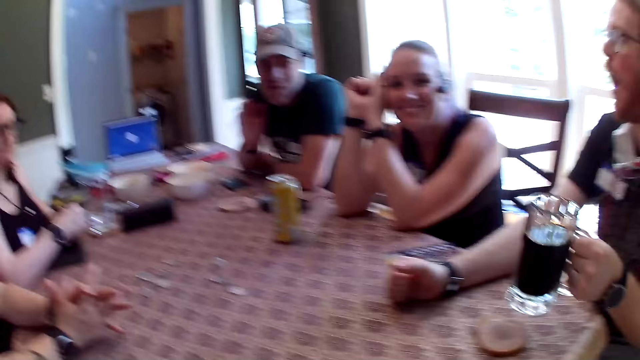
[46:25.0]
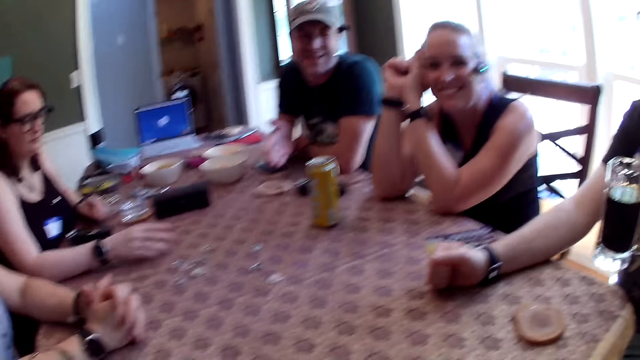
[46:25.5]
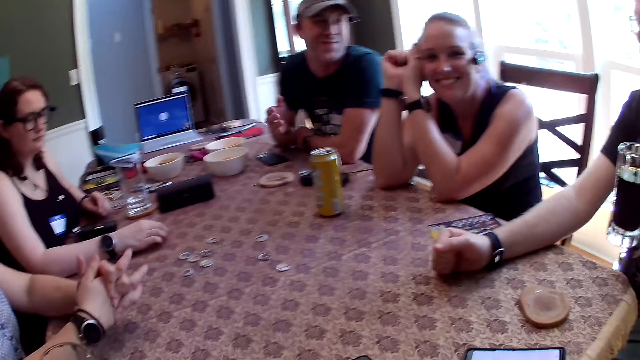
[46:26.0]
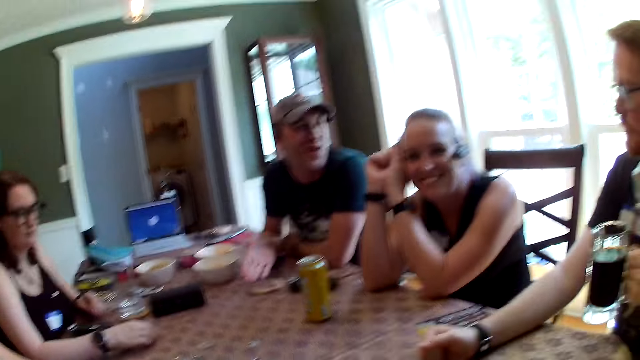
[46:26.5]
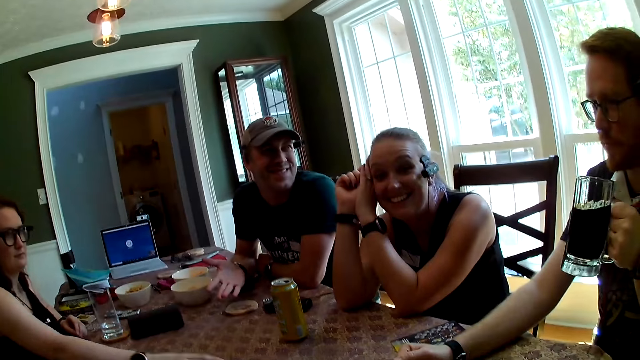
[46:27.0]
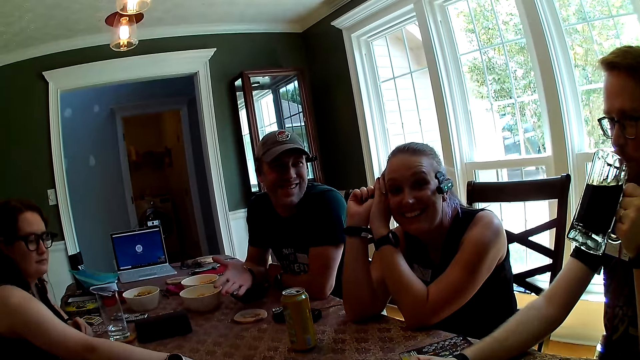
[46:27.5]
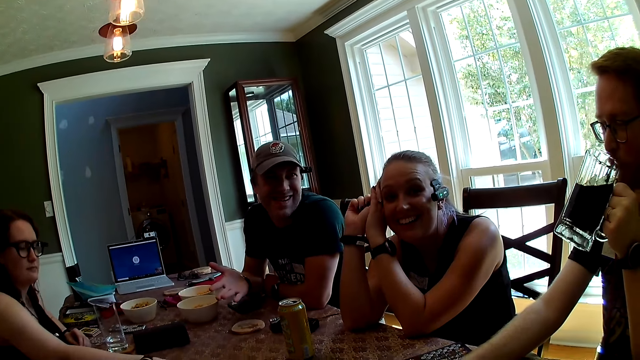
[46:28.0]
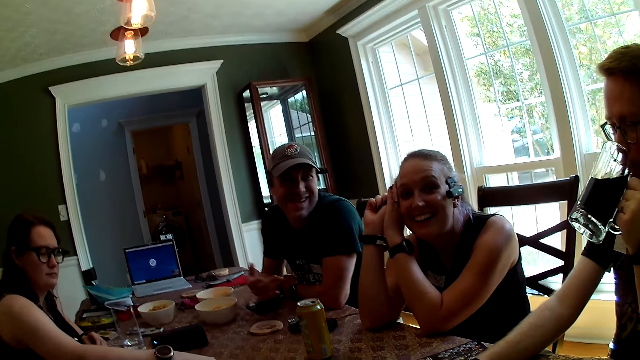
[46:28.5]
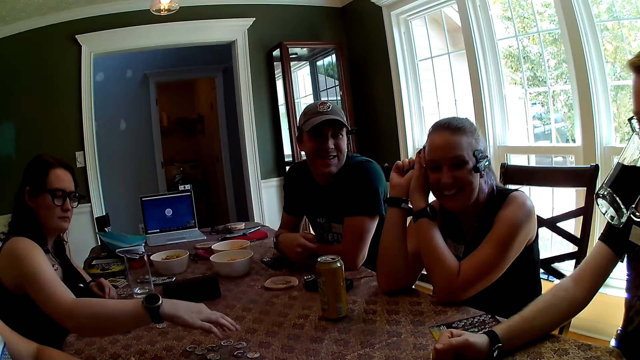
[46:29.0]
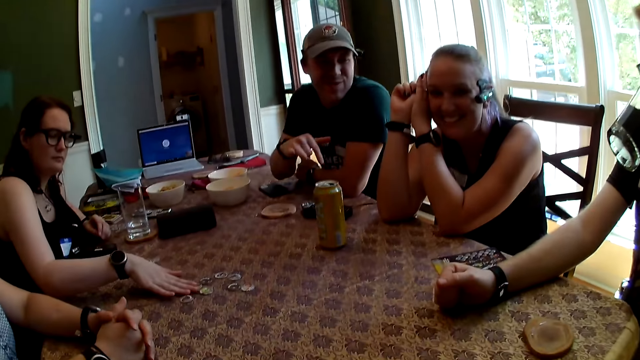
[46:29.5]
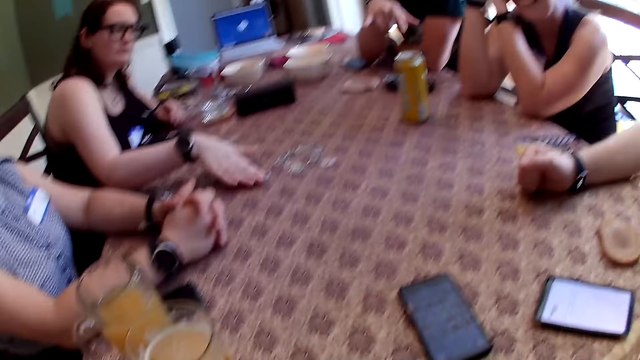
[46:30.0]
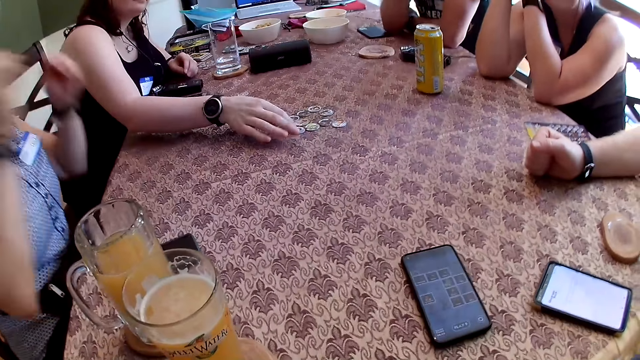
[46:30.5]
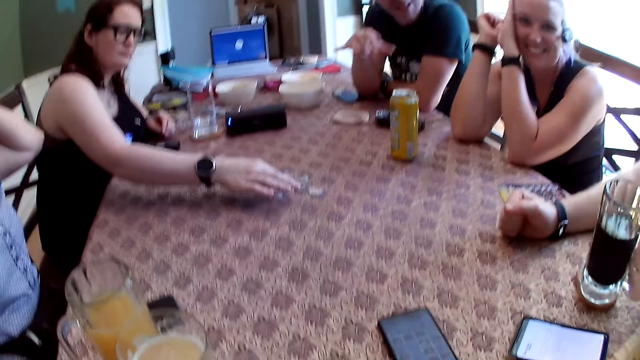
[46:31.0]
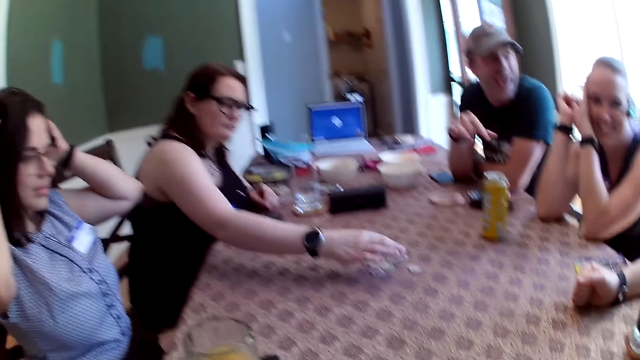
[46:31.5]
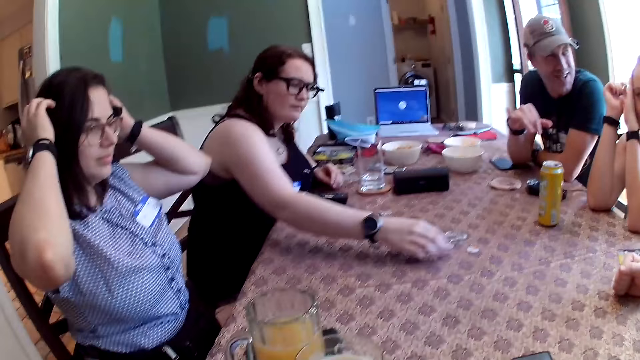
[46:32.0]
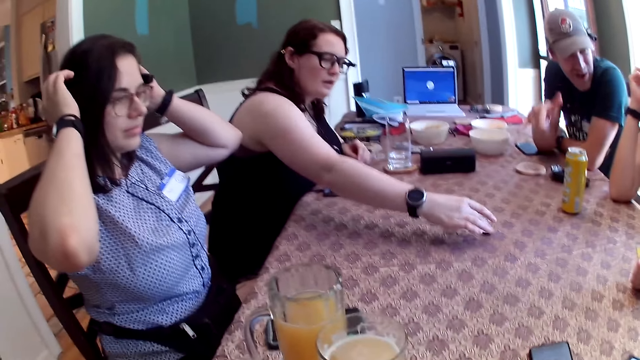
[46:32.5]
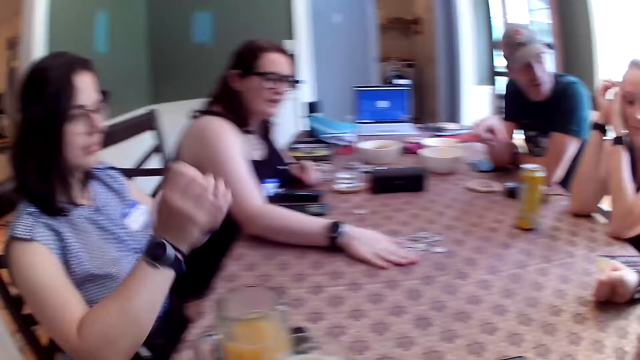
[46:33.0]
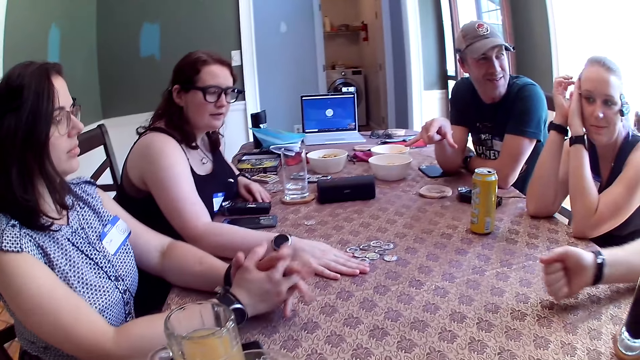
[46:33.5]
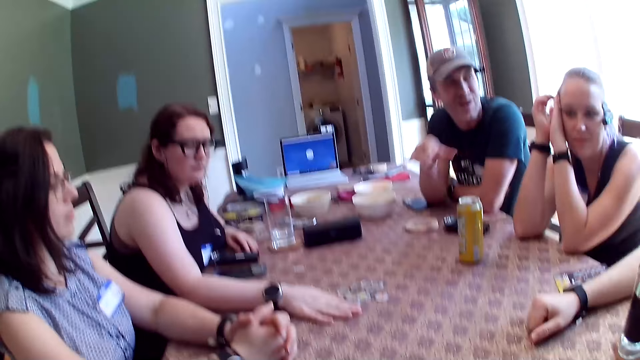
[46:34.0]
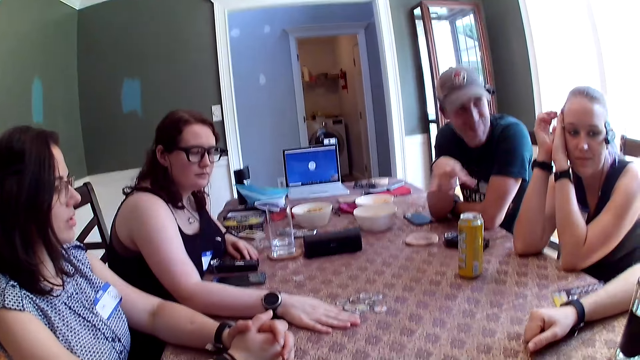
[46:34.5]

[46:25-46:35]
The man picks up the glass cup on a table with his left hand. The camera wearer speaks to the group of people at the table. The man drinks from the glass cup in his left hand. A woman adjusts the token on the table with her right hand. The man drops the glass cup on the table with his left hand.

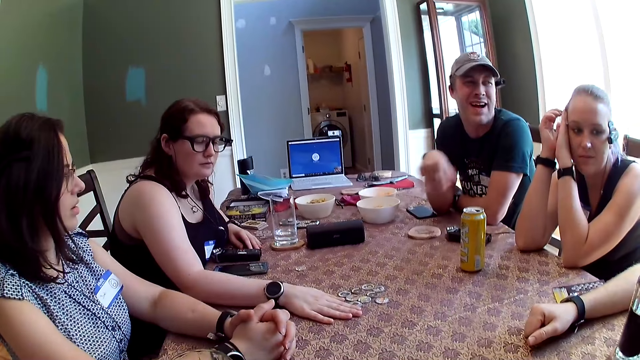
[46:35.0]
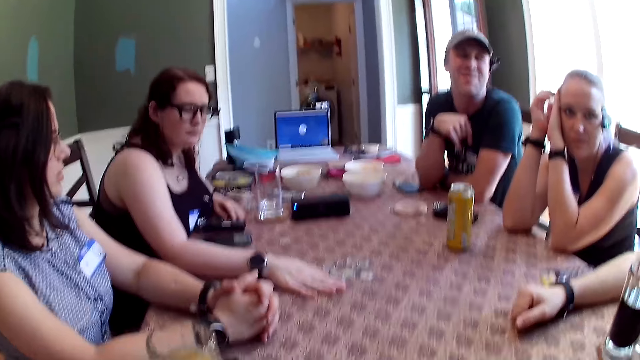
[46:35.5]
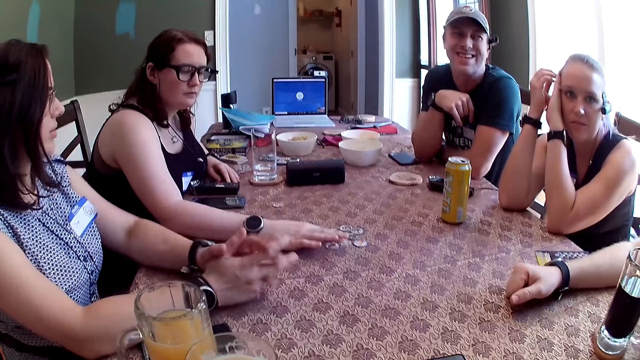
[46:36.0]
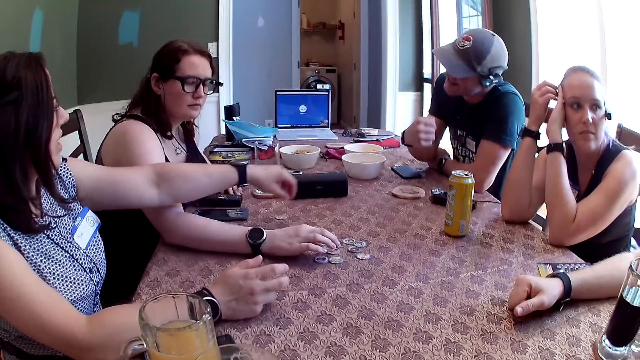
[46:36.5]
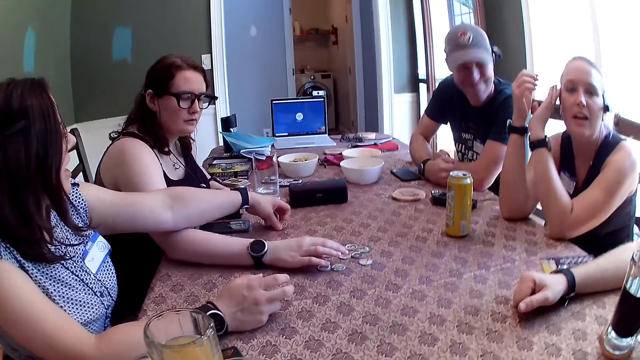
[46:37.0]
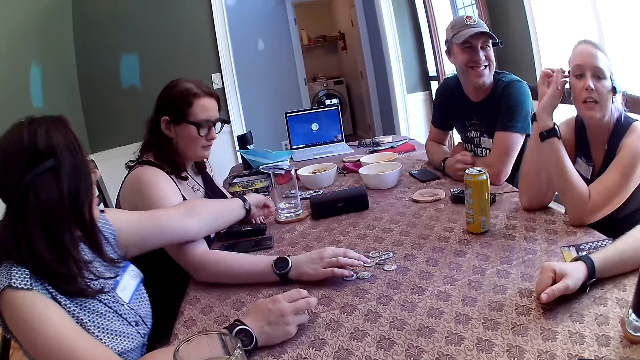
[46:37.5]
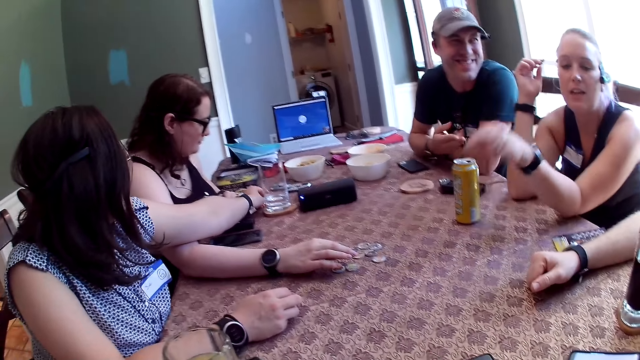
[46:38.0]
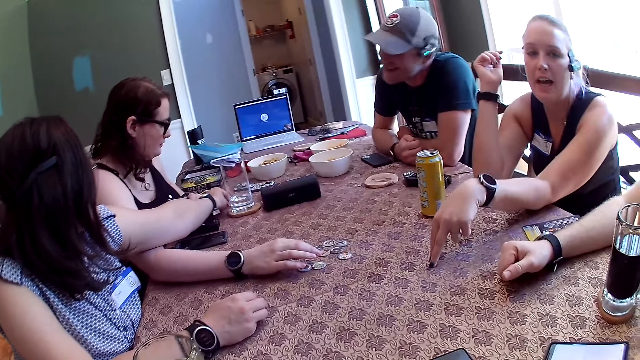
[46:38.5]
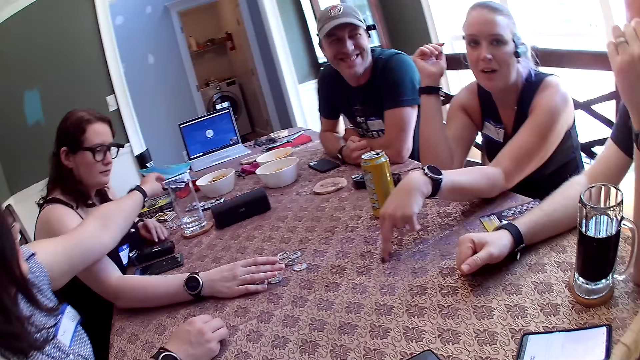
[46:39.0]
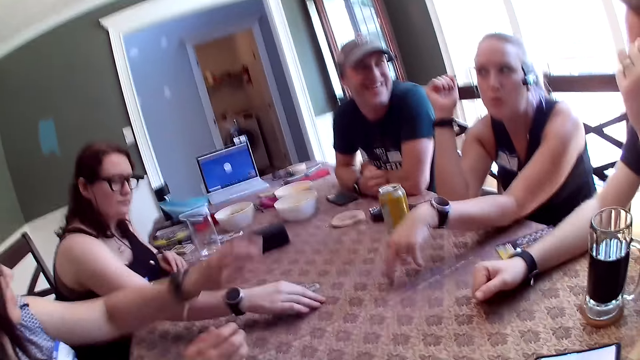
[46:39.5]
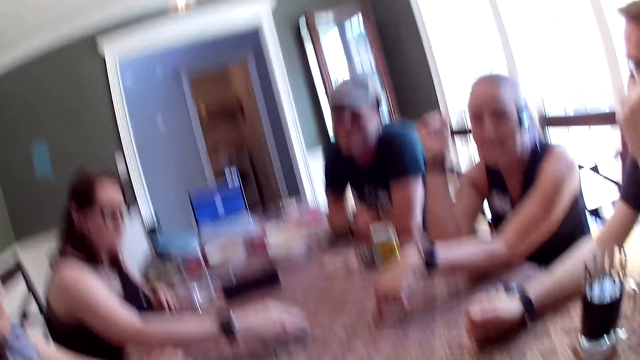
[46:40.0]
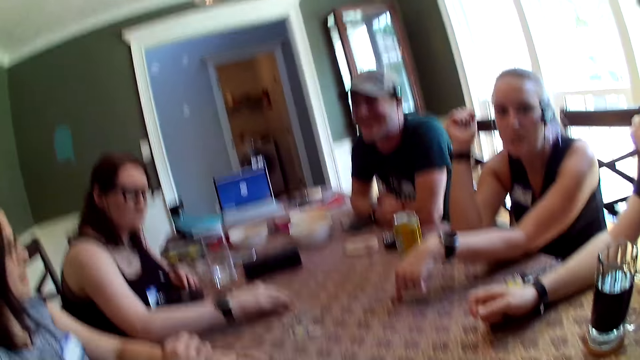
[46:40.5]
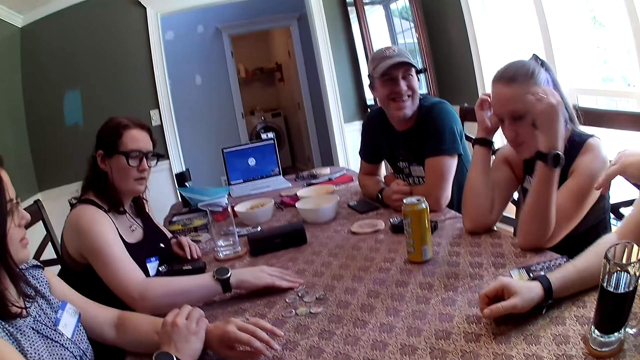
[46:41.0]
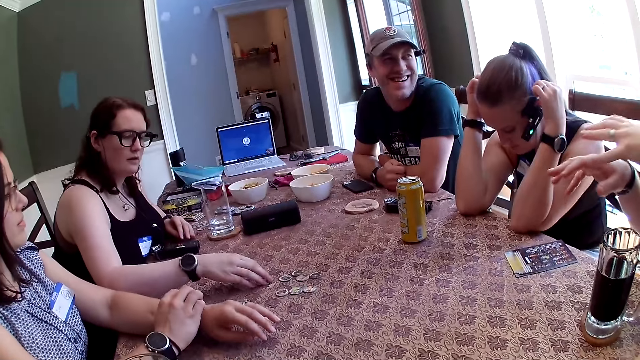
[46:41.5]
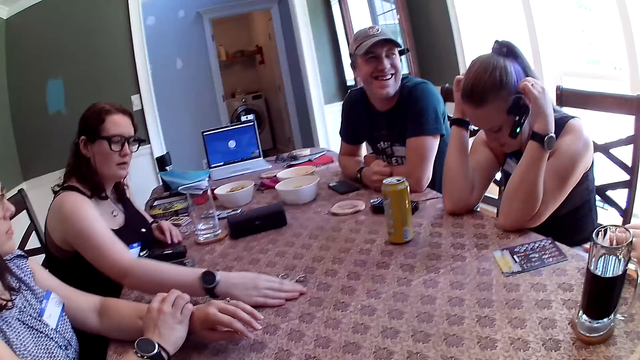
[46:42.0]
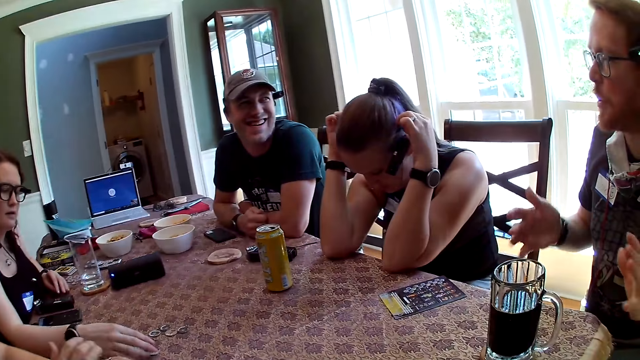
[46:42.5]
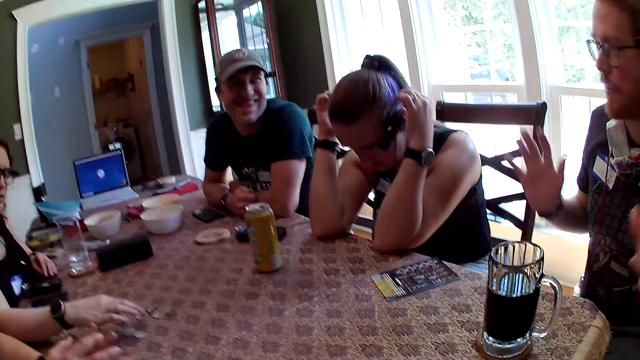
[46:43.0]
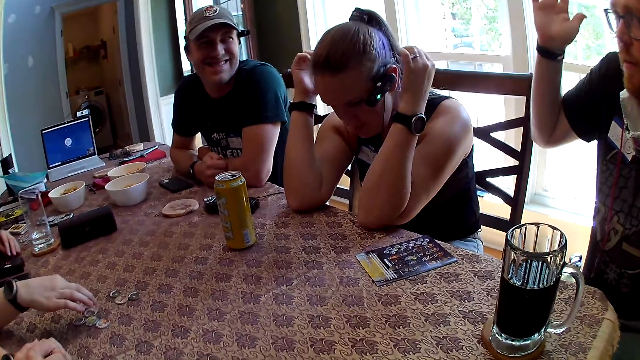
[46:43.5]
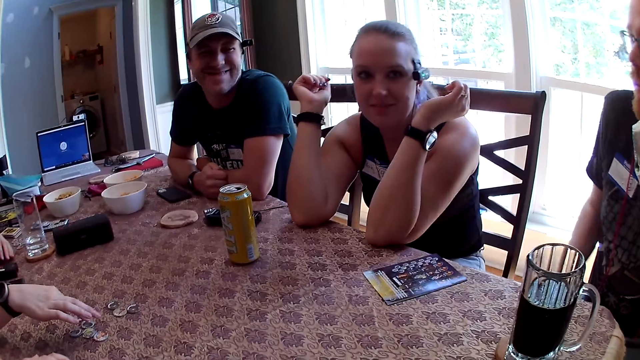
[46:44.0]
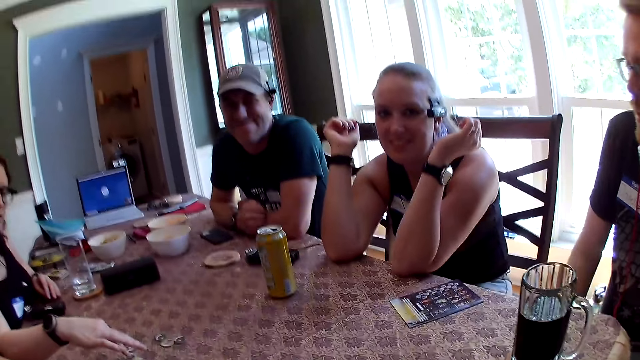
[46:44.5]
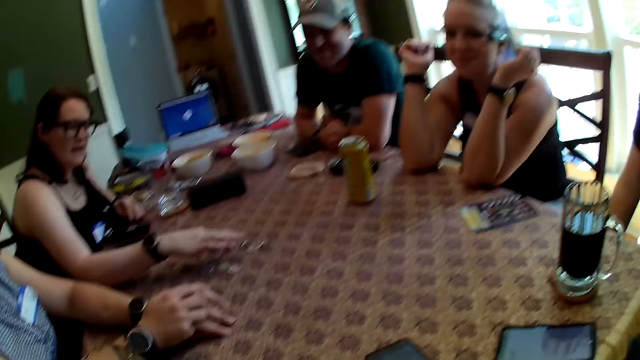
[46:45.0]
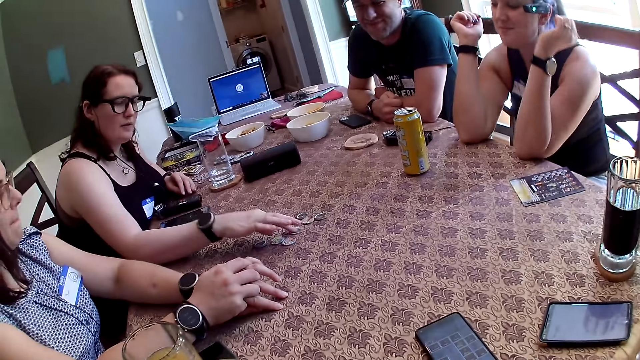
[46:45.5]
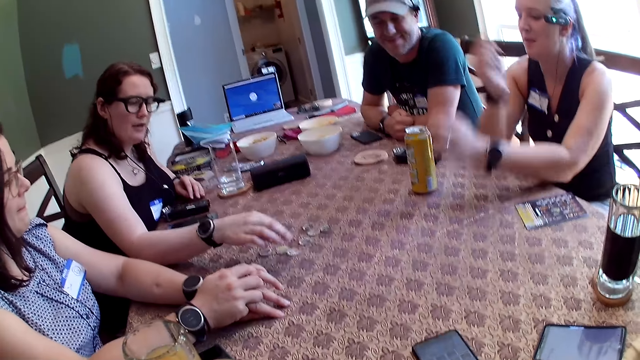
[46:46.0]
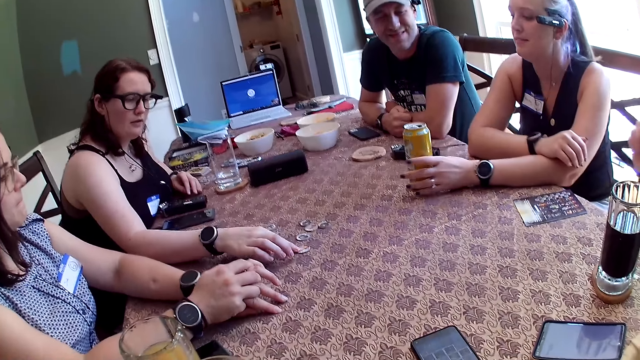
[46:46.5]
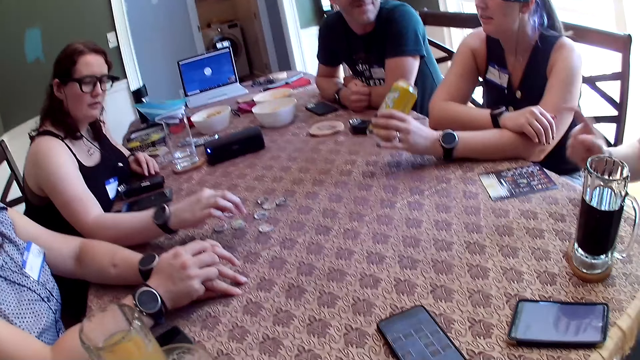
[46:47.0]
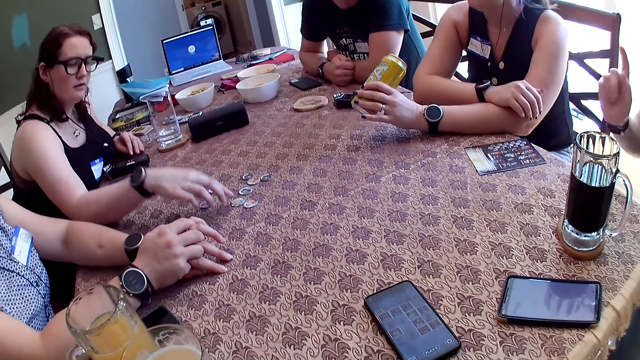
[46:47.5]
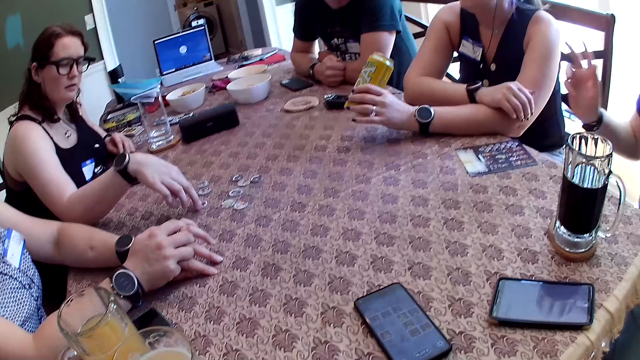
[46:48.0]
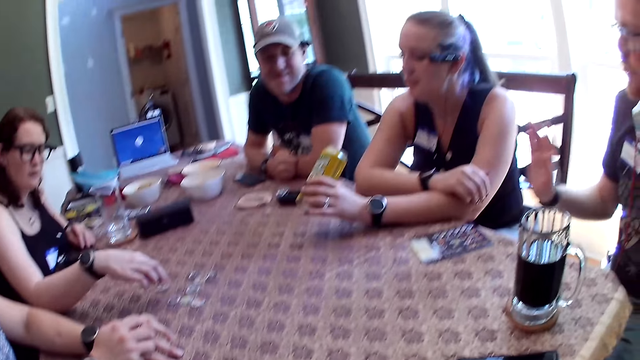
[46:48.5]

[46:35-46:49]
A woman moves the token on the table with her left hand. Another woman speaks to the camera wearer. The camera wearer looks around. A man speaks to the group of people at the table. The other woman picks up a can drink on the table with her left hand.
